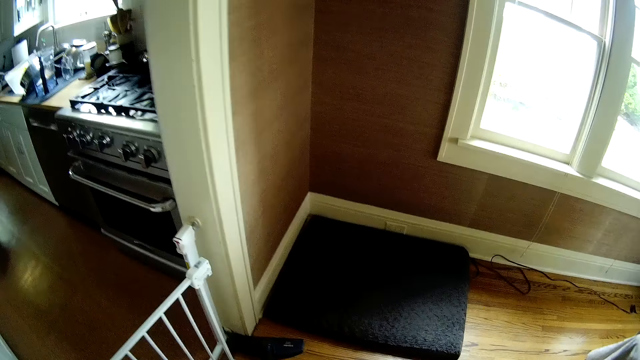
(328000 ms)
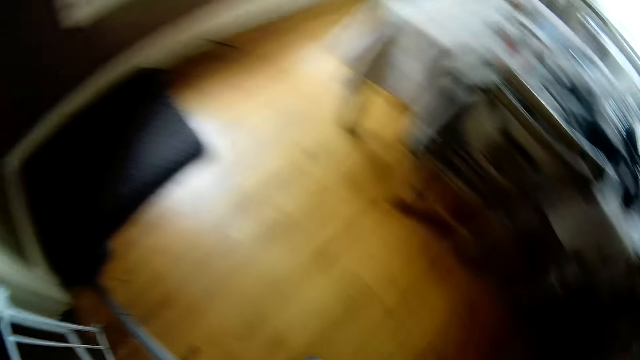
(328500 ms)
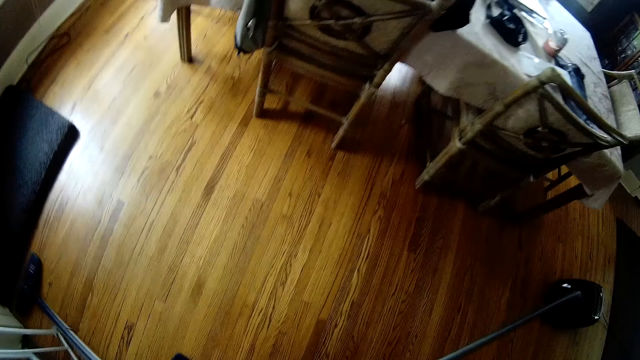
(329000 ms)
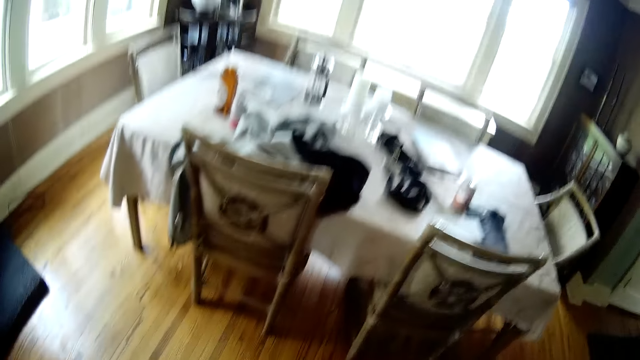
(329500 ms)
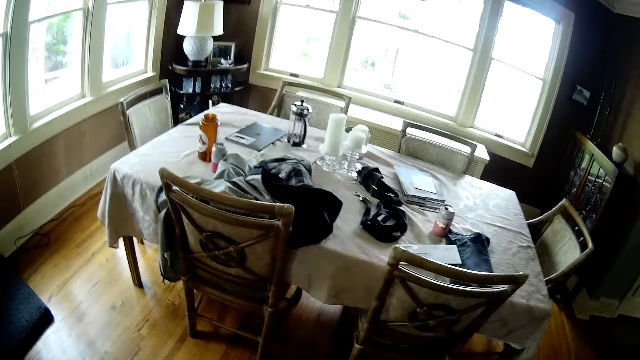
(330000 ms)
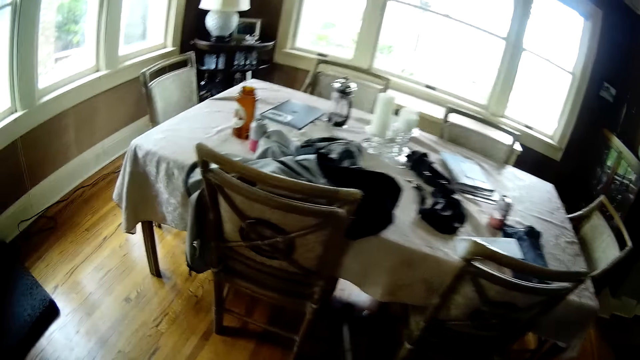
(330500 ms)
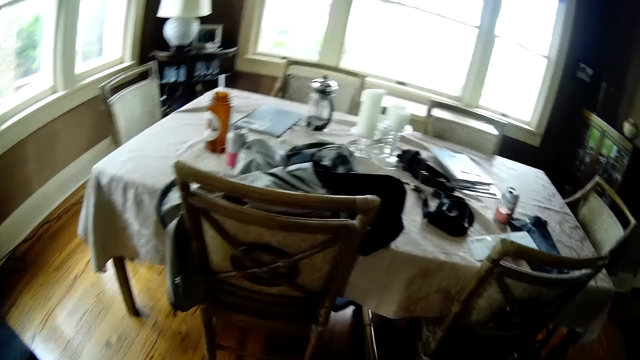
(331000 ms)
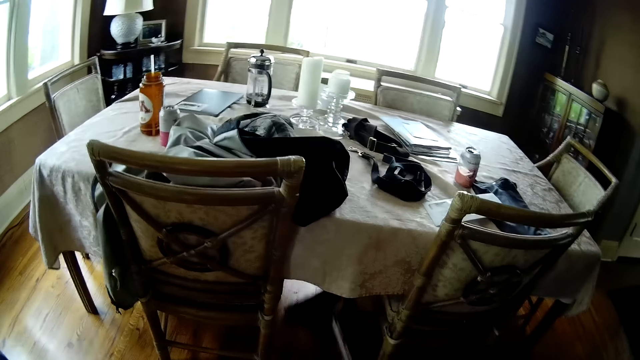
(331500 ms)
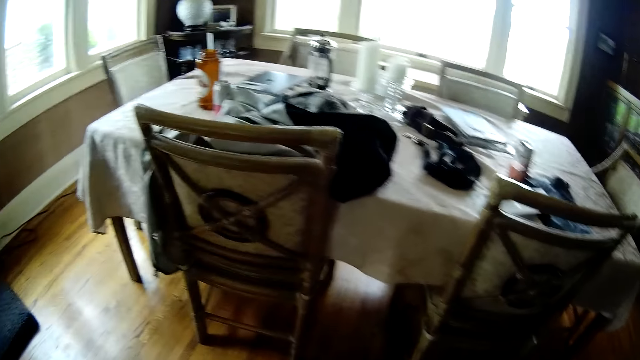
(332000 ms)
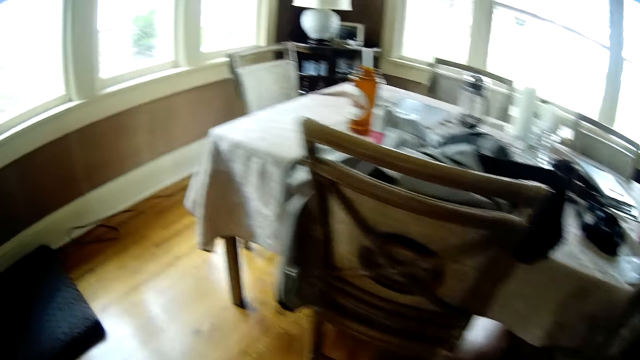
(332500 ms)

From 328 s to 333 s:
The camera wearer sweeps the floor with the vacuum cleaner brush in both hands.

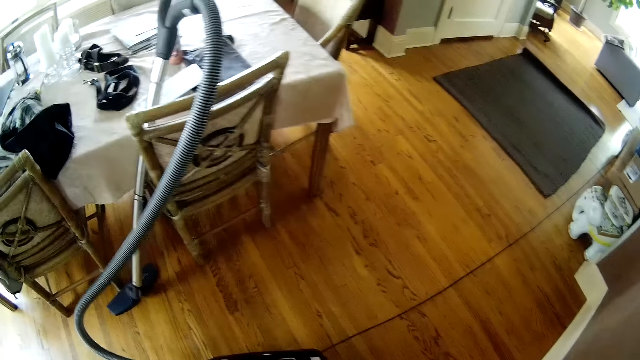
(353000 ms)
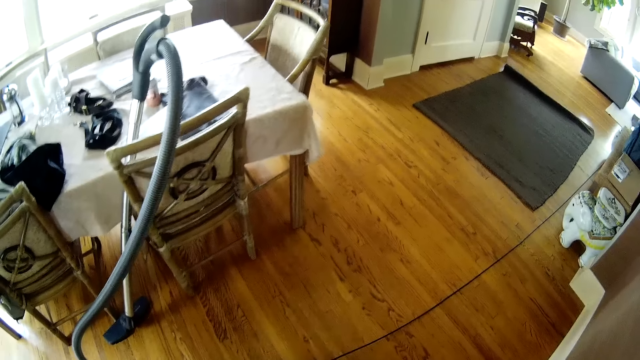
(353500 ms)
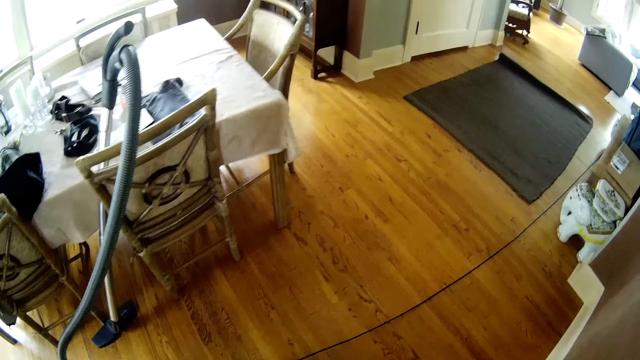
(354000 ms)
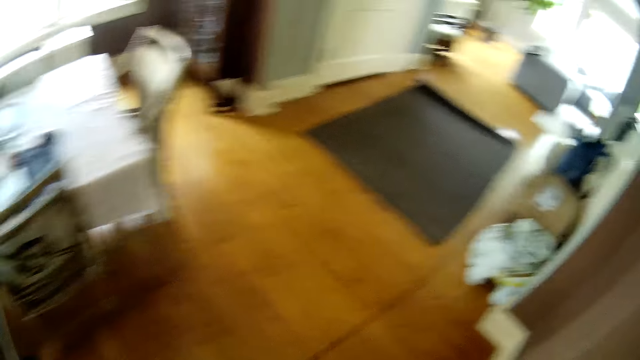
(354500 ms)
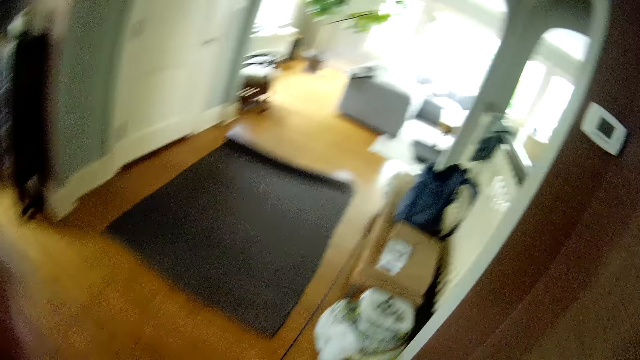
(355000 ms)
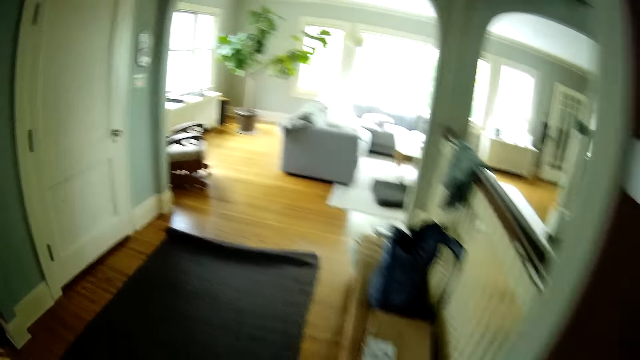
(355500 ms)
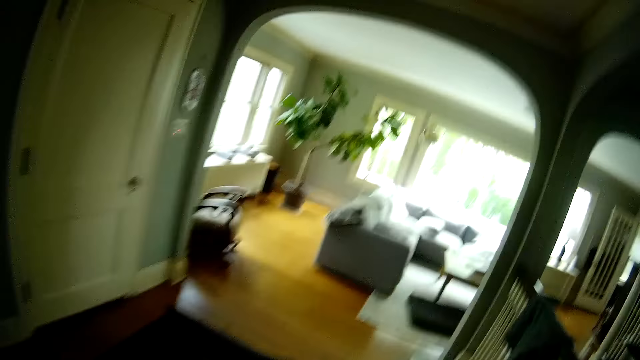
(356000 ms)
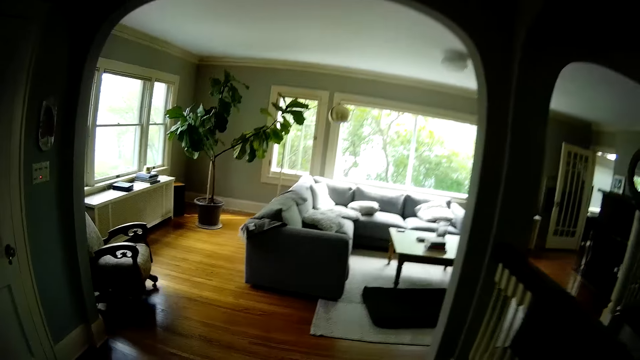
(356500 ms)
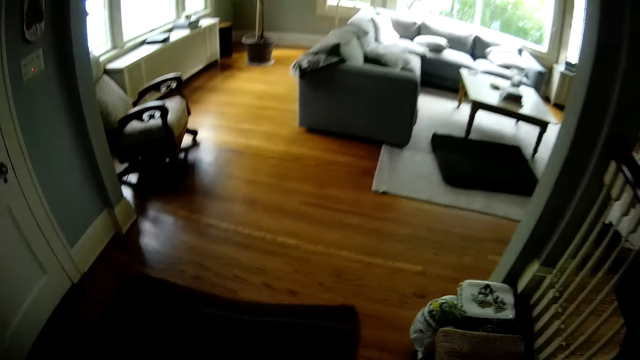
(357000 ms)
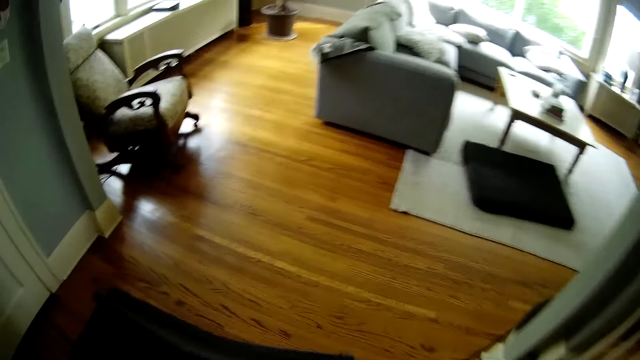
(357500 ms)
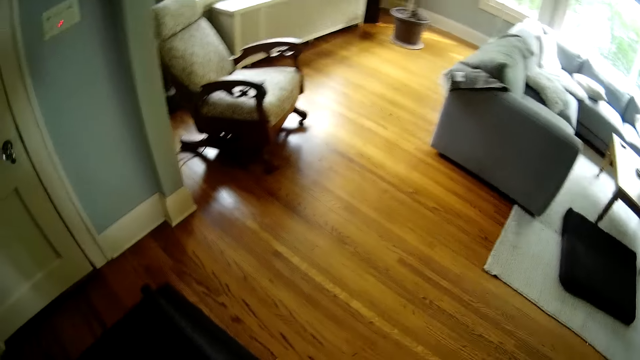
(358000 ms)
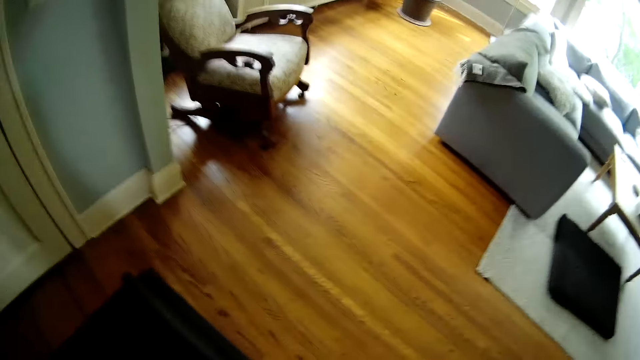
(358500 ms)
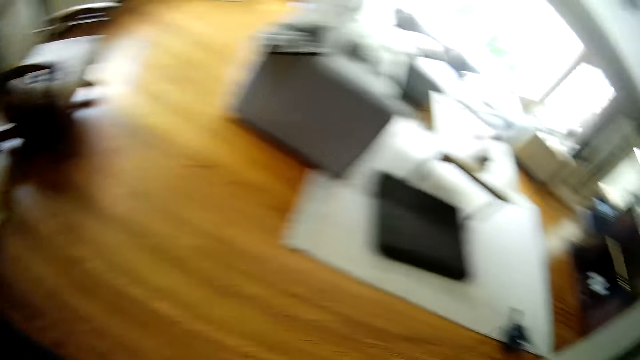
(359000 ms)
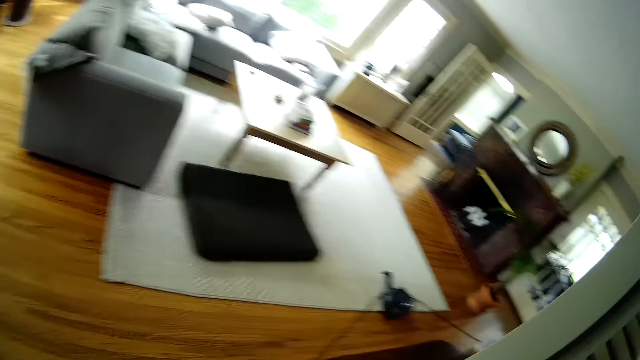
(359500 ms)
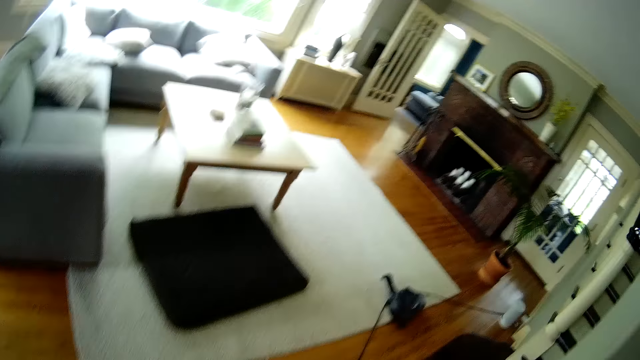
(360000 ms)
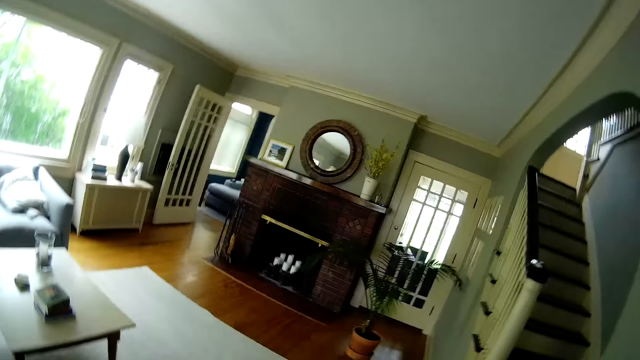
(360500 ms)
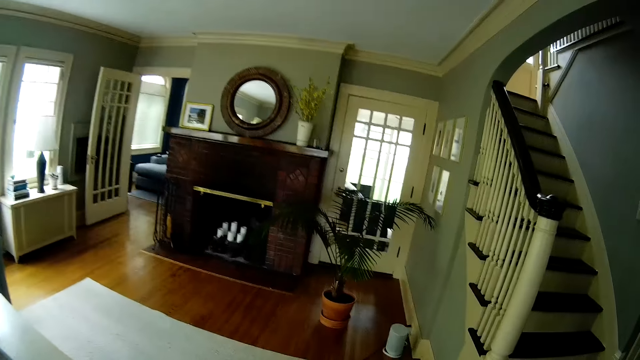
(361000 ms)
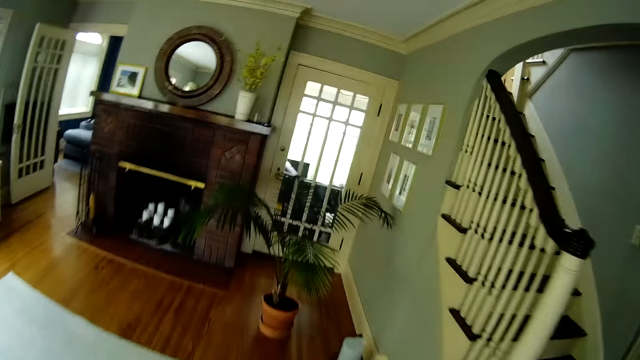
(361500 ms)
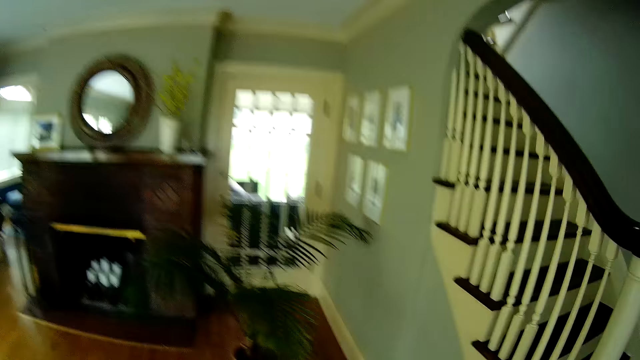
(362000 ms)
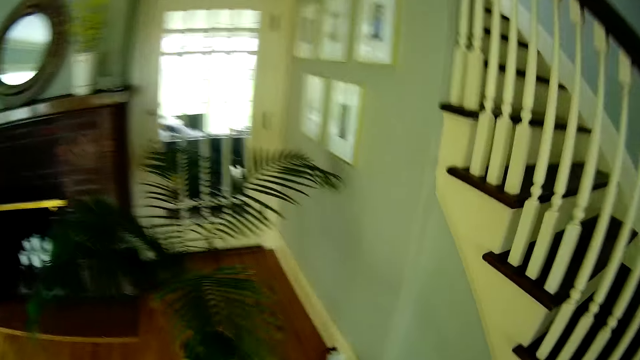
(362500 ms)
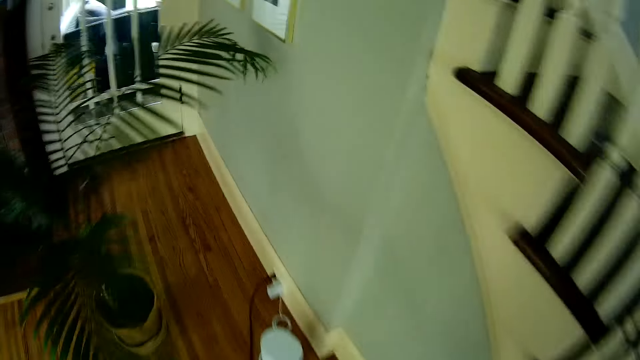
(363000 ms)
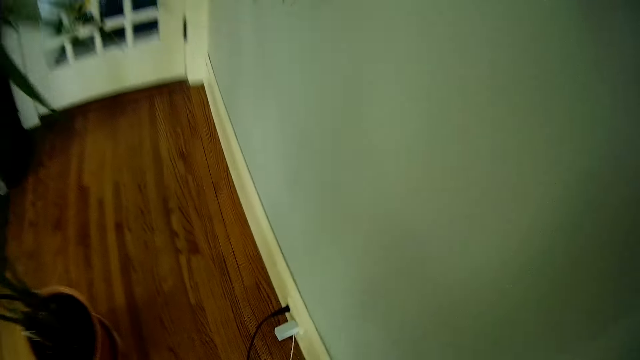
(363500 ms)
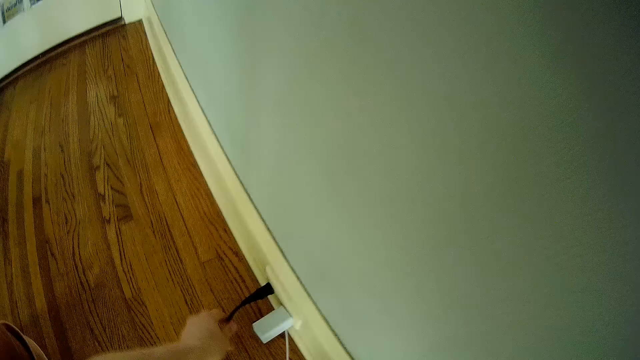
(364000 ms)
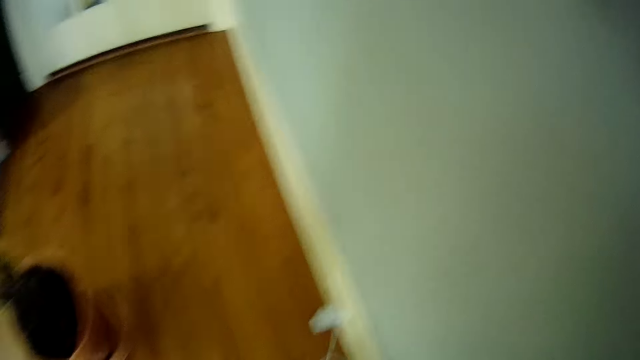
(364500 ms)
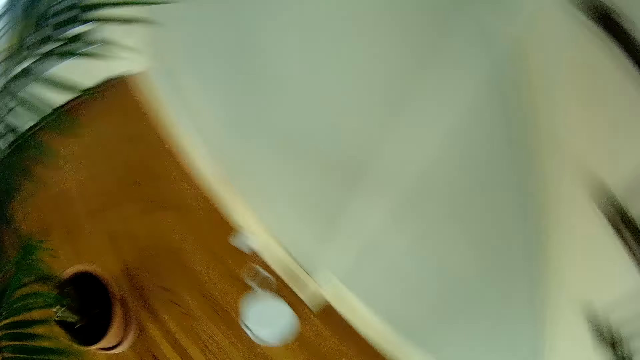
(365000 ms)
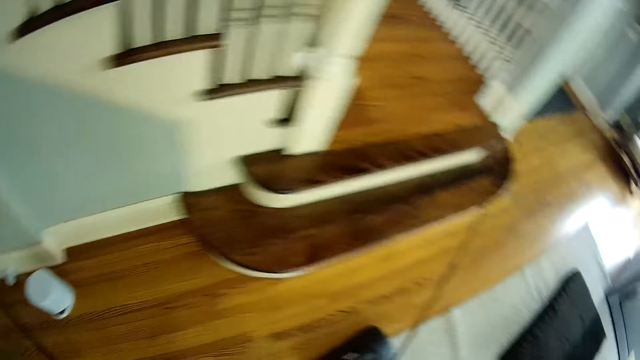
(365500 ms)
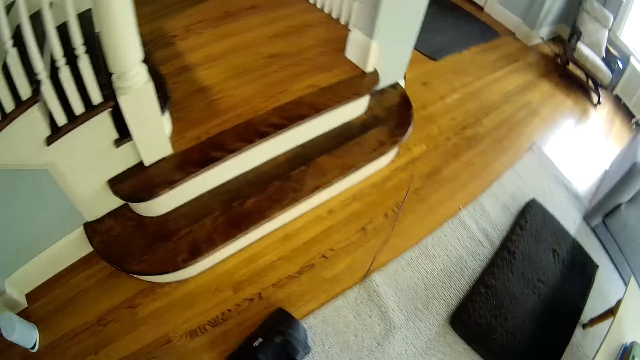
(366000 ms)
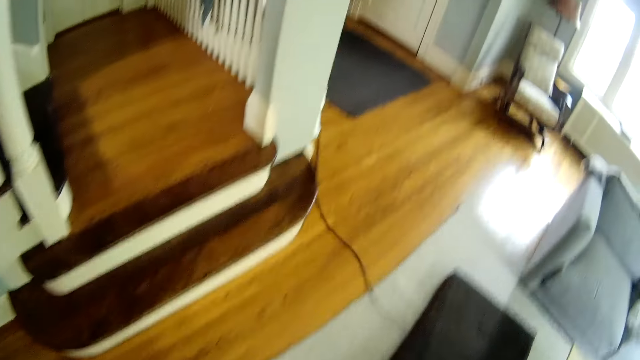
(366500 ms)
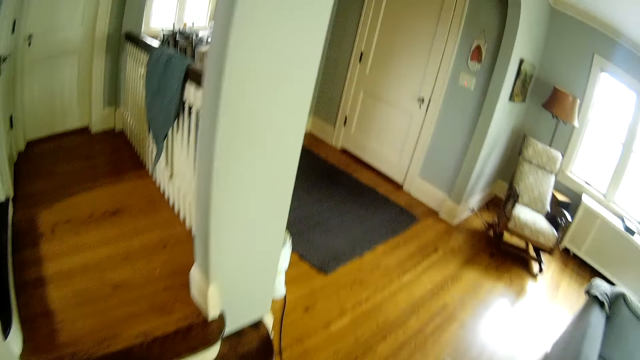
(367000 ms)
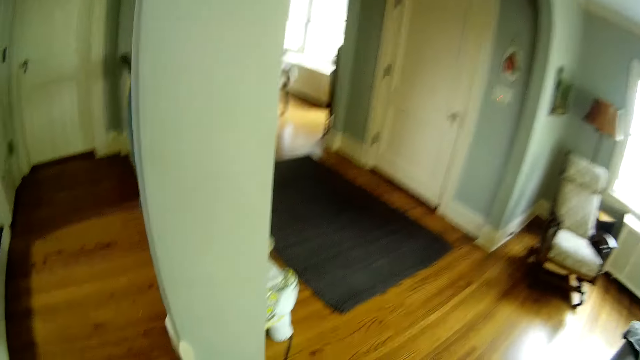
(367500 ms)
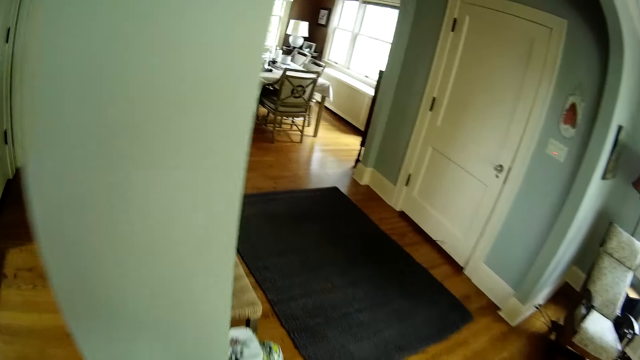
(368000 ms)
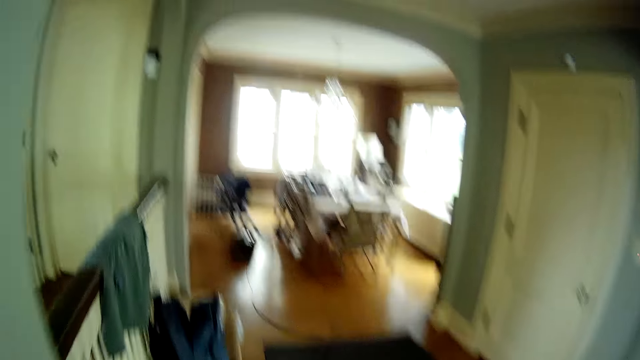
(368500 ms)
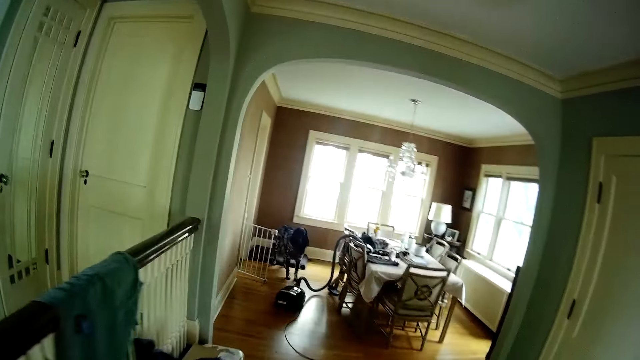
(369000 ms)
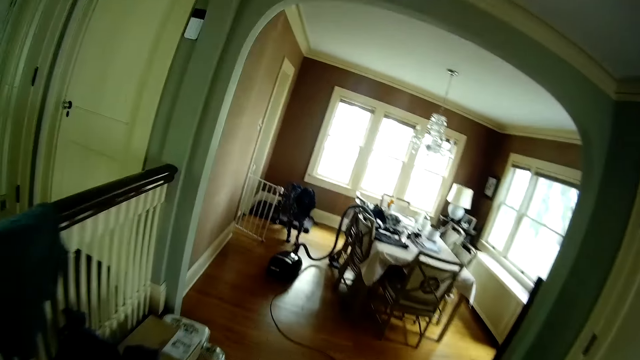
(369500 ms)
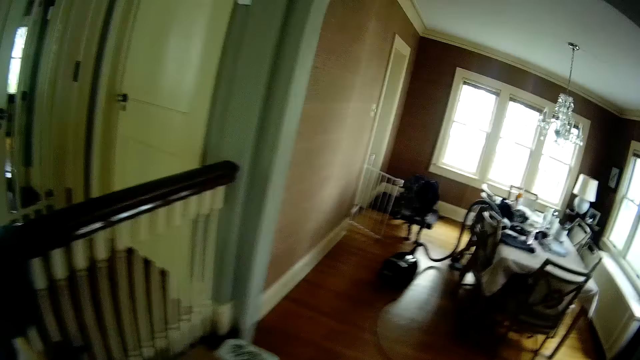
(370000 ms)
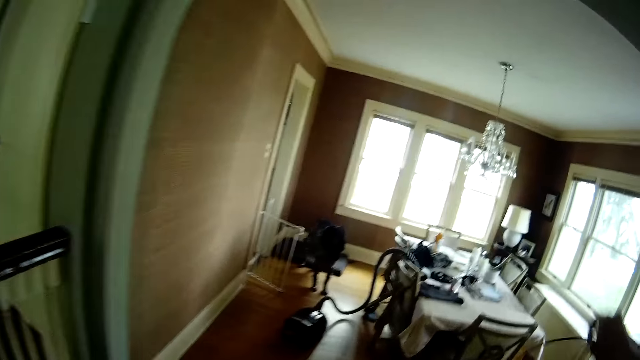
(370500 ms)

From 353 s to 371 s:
The camera wearer walks around. He unplugs a wire from a socket with his left hand. He moves the wire in his right hand. He walks around.
